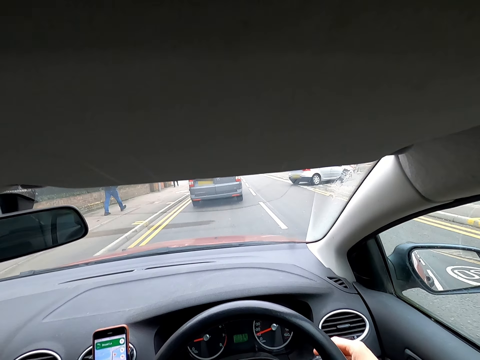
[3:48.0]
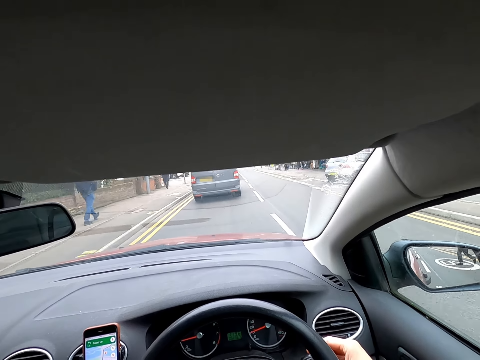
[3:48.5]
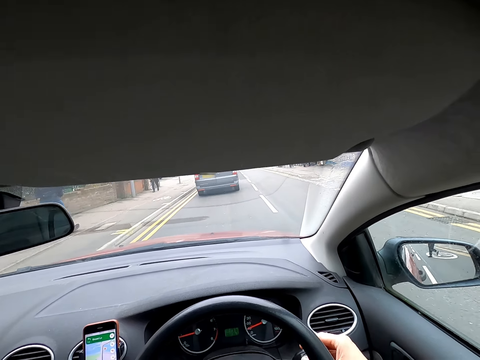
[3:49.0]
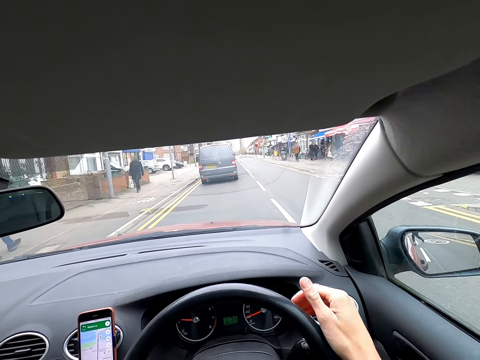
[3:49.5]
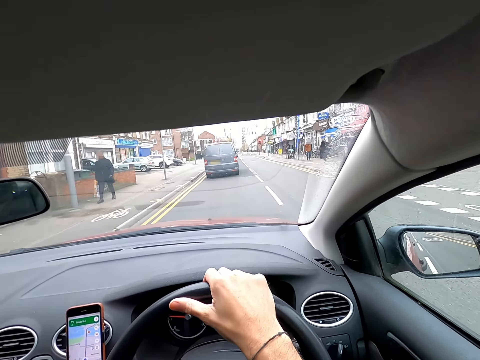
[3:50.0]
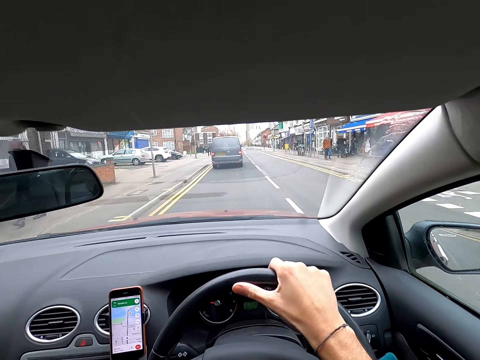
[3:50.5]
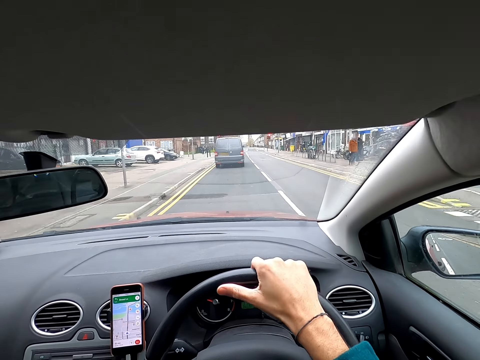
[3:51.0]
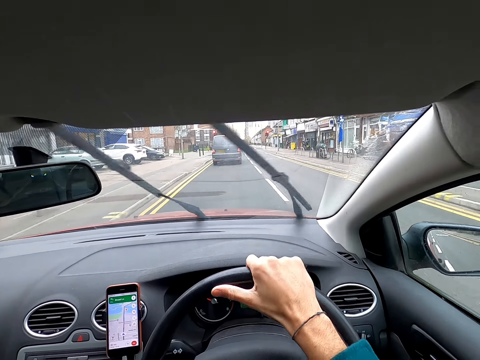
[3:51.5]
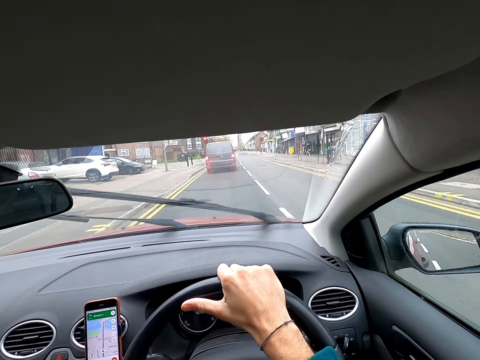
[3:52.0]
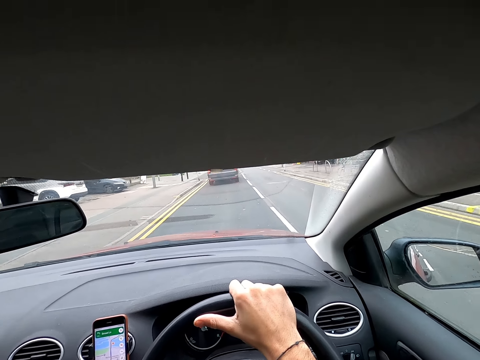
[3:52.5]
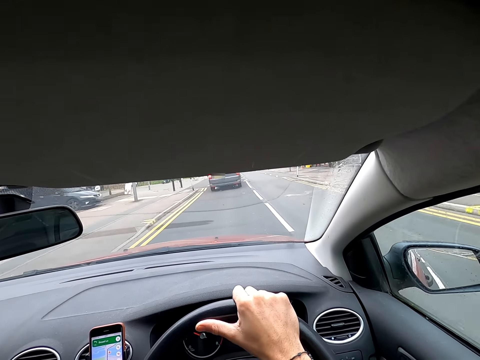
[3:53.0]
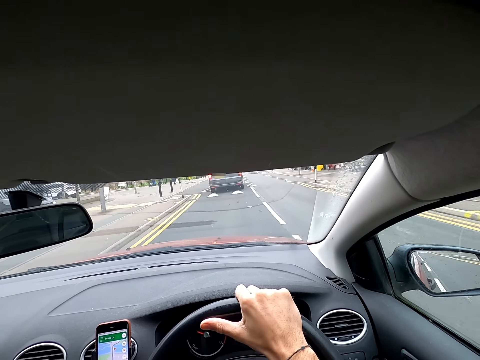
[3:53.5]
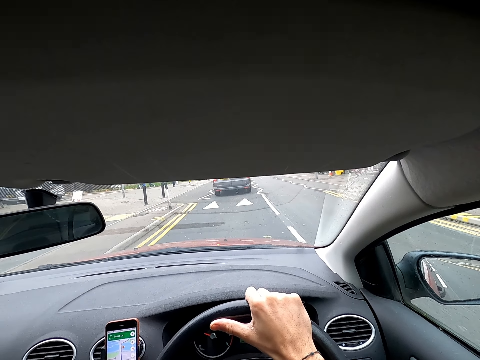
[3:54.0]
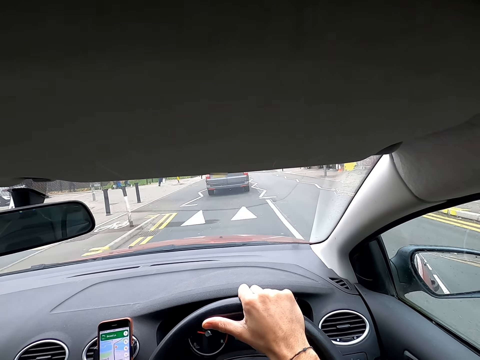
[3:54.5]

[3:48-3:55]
The camera wearer drives the car with both hands on the steering wheel.

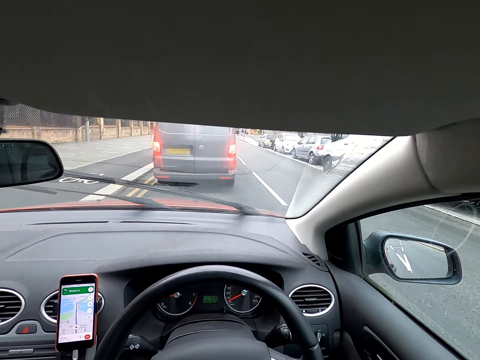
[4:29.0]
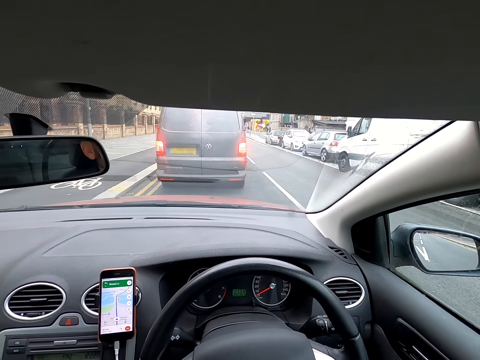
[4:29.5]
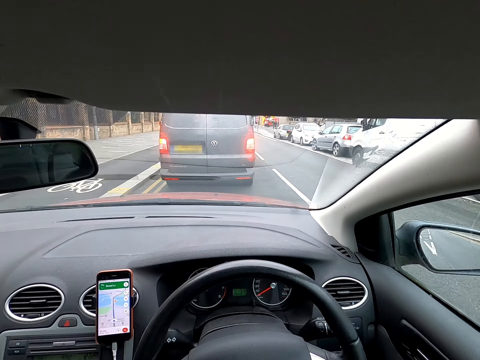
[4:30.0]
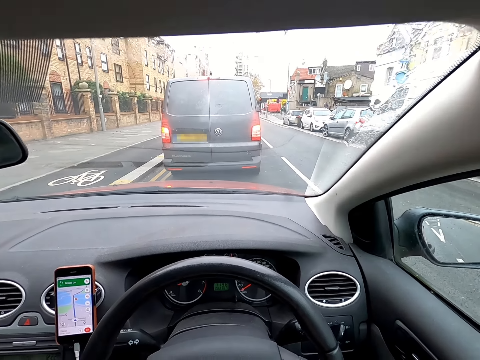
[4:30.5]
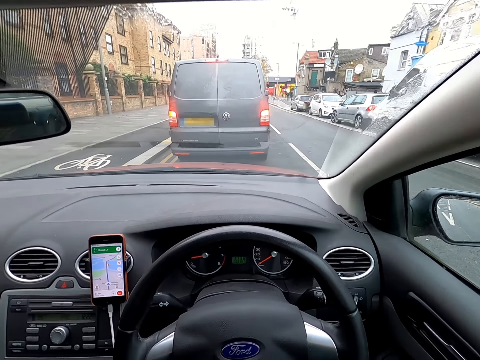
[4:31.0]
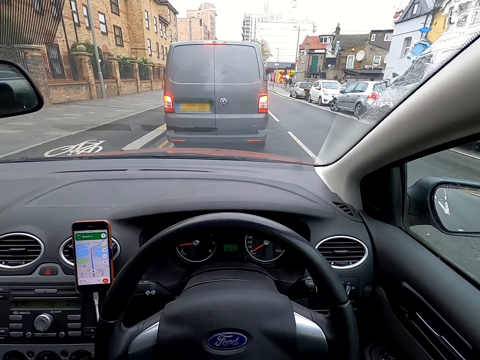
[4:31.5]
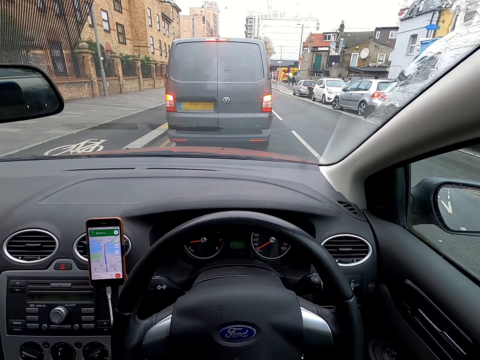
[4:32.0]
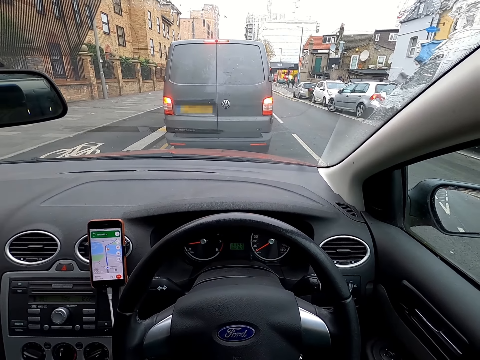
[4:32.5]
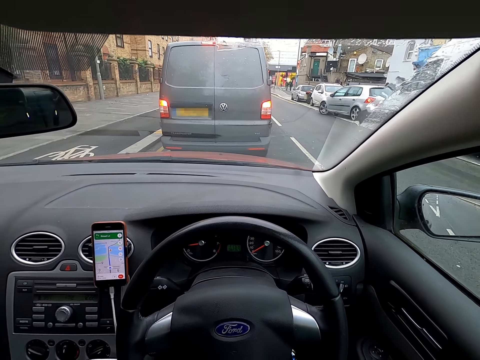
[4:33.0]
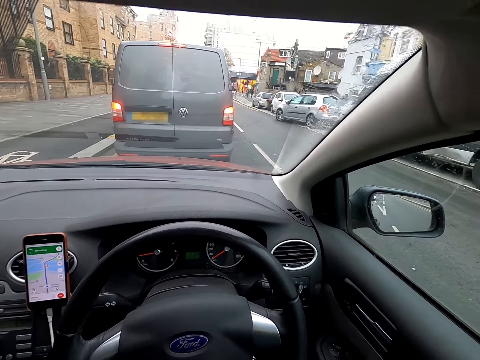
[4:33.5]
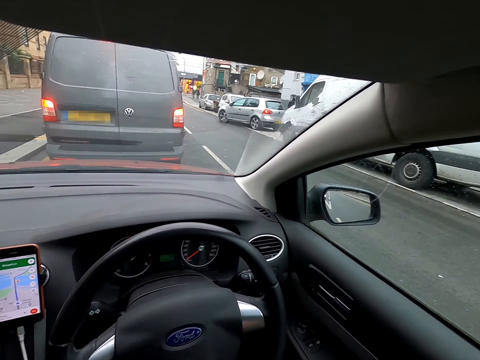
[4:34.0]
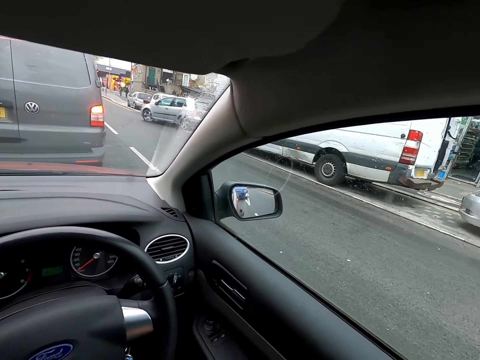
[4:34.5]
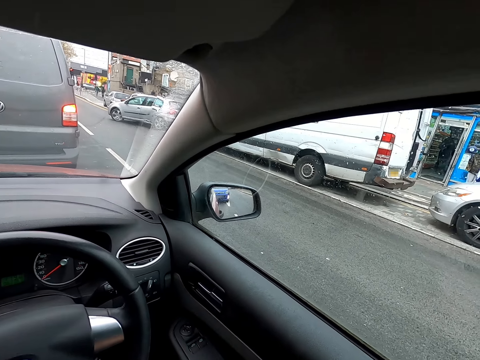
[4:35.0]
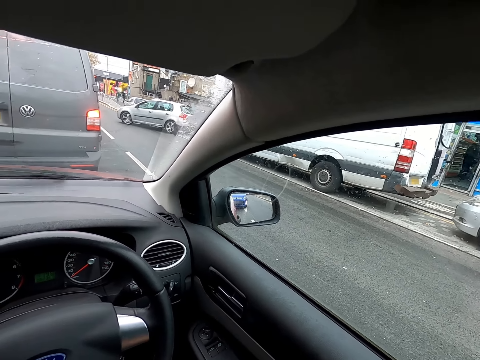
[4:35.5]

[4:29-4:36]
The camera wearer stops the car.

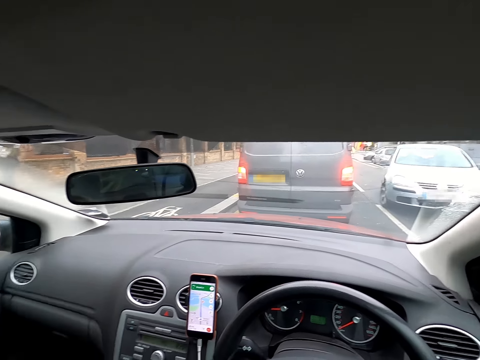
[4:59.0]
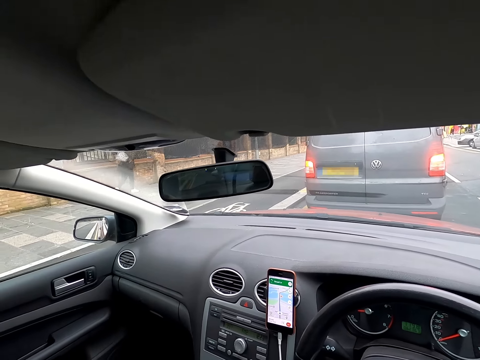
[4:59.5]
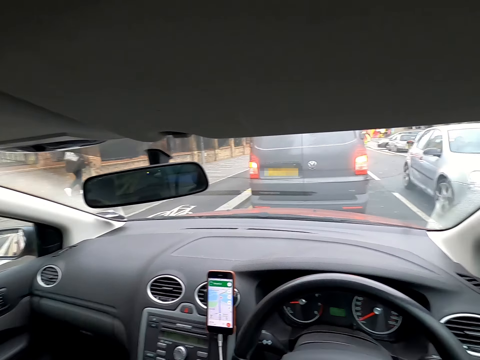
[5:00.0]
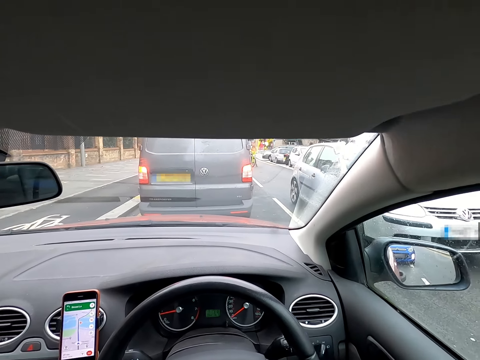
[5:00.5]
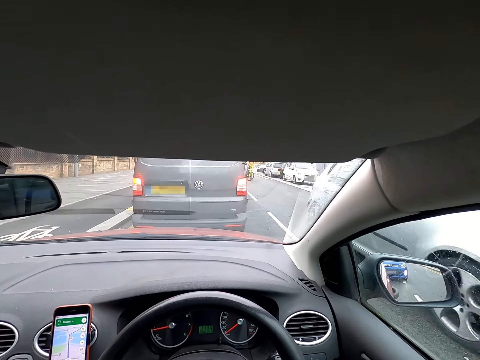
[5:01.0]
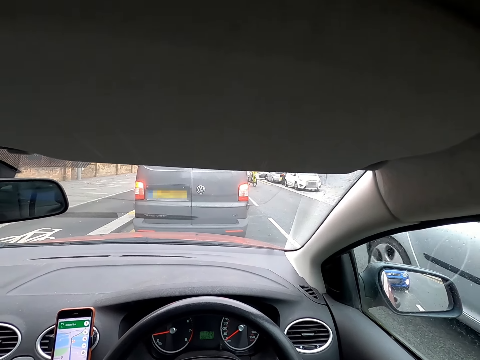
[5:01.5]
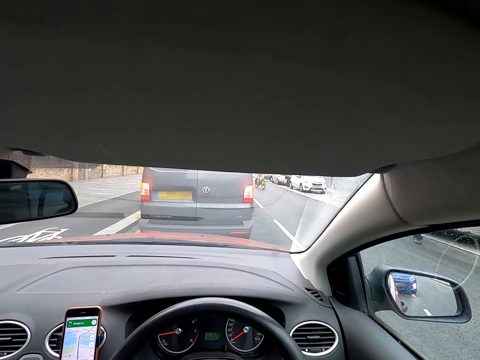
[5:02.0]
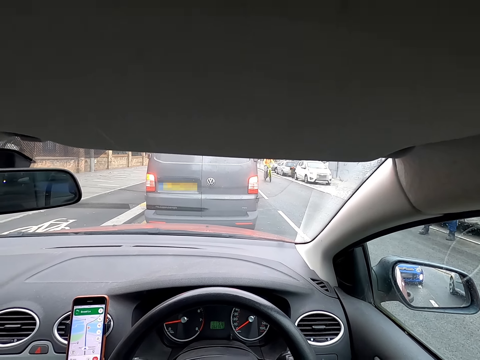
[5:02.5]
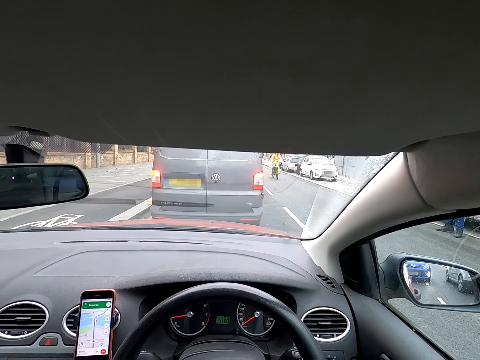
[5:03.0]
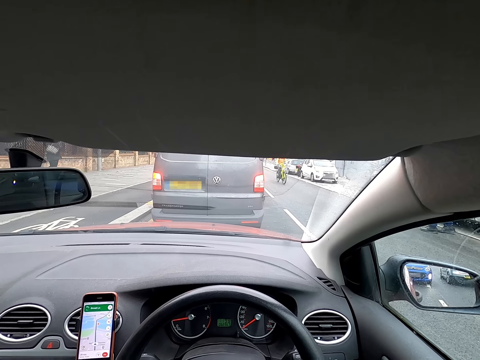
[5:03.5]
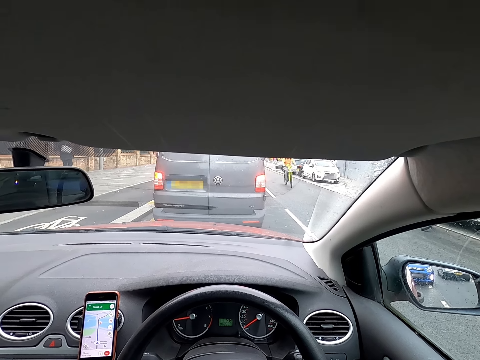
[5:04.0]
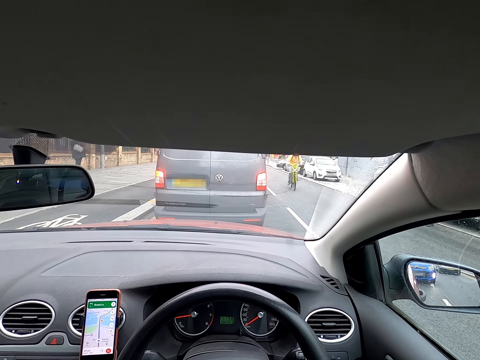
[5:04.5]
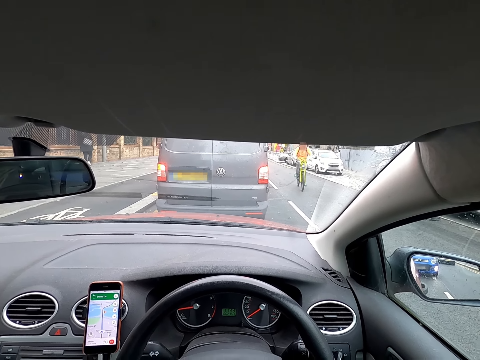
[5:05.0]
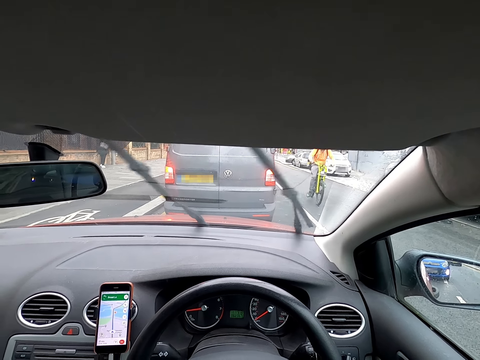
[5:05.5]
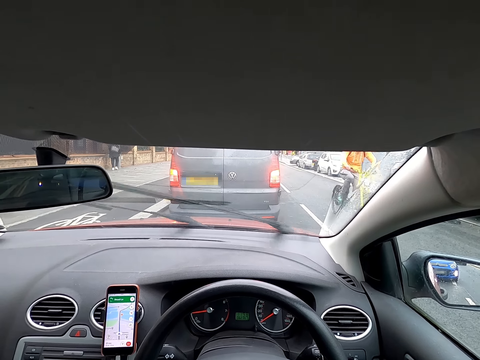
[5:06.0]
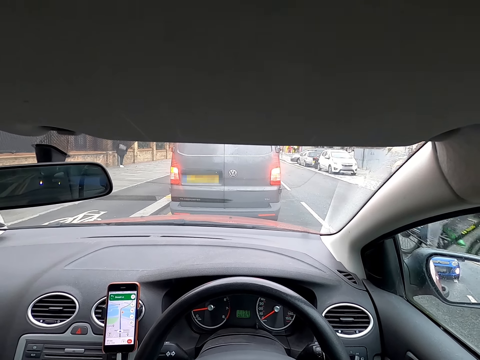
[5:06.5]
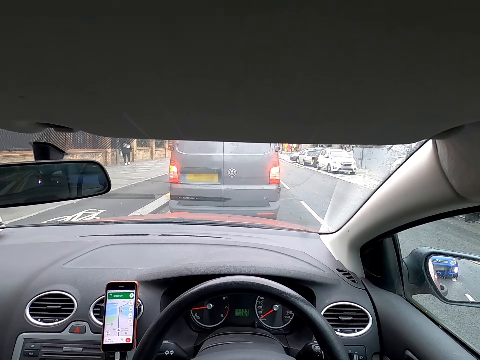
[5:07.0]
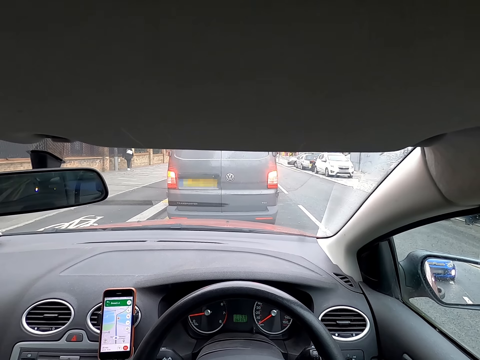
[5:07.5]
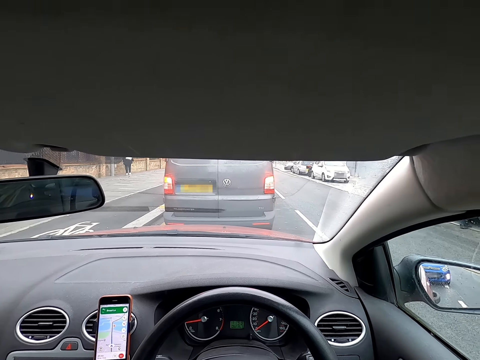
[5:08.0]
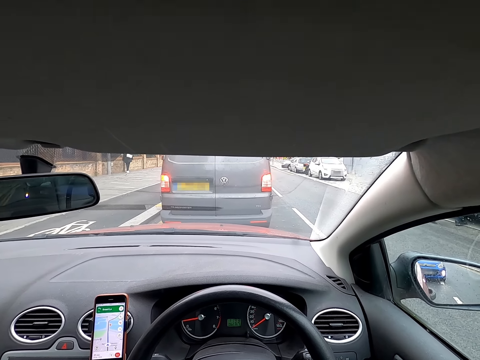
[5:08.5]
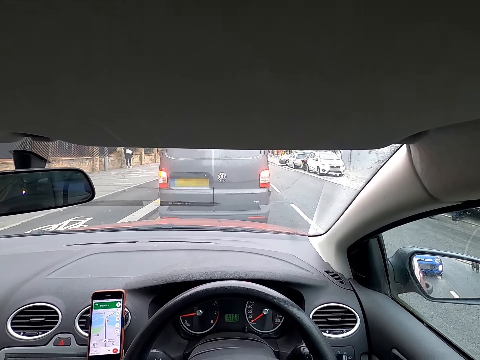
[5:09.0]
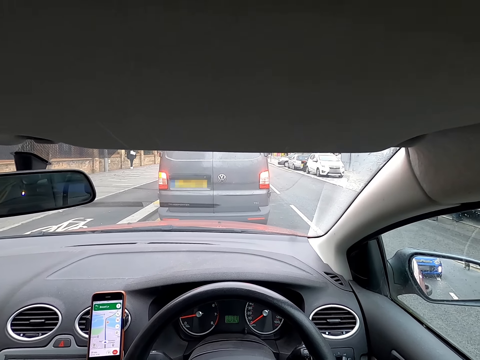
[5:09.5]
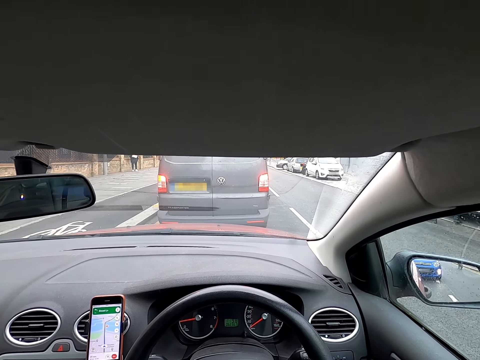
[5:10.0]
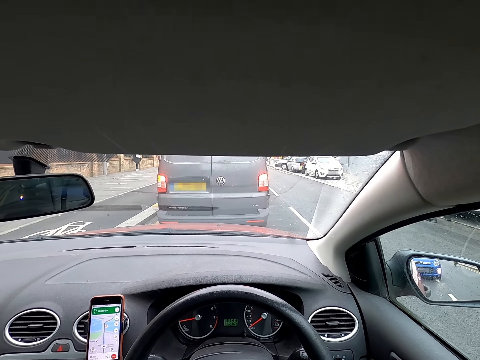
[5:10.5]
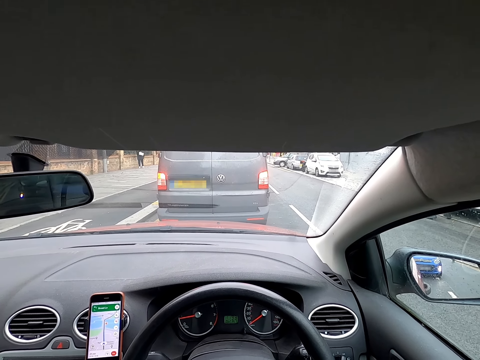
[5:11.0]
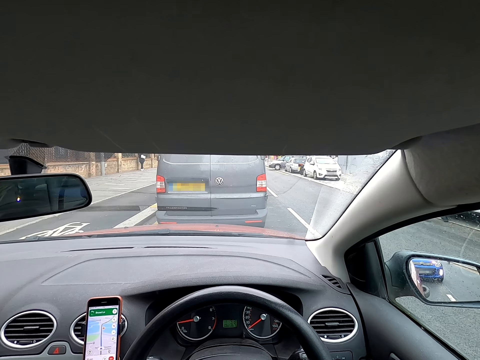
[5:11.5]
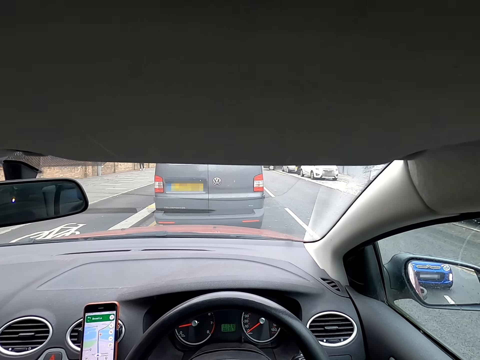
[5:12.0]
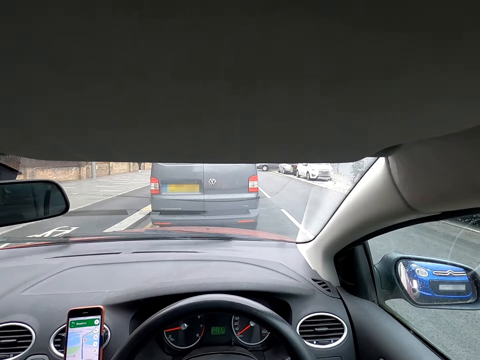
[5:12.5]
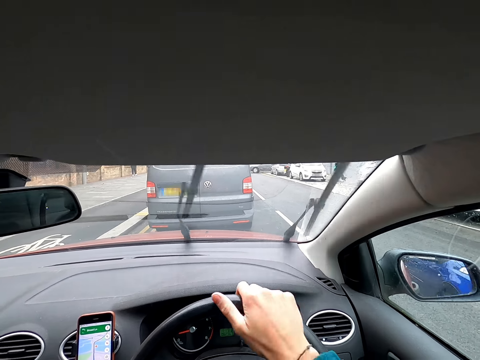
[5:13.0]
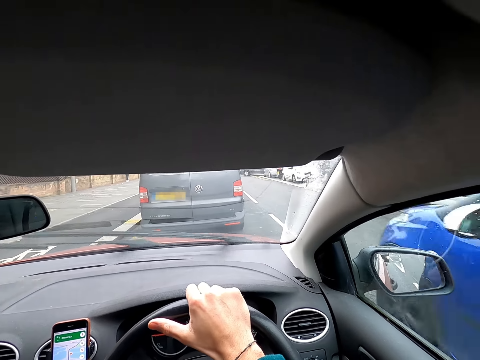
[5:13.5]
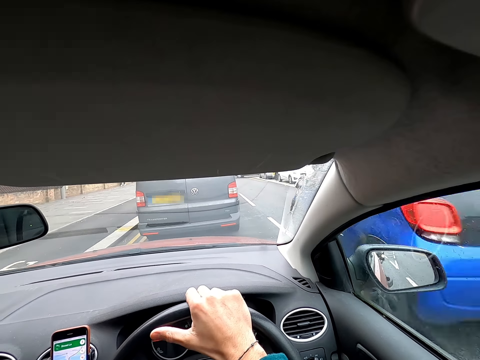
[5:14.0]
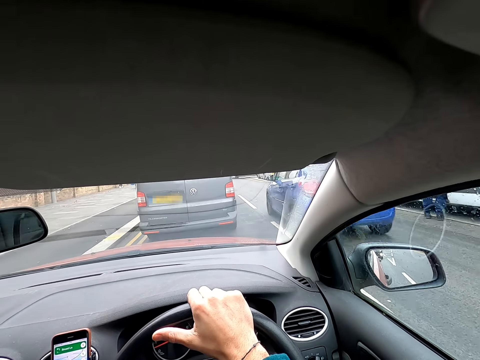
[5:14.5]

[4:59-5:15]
A white car drives past the camera wearer. A man rides a bicycle on the road past the camera wearer. The camera wearer drives in a car on a road. He holds a steering wheel in the car with his right hand. He drives the car on the road. A blue car drives past him.
